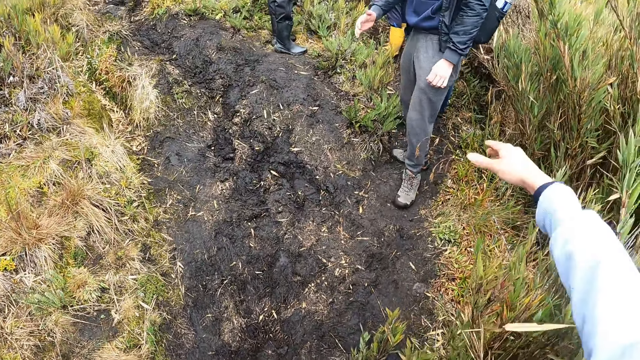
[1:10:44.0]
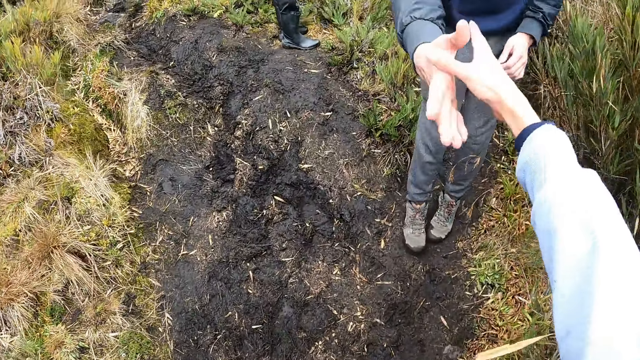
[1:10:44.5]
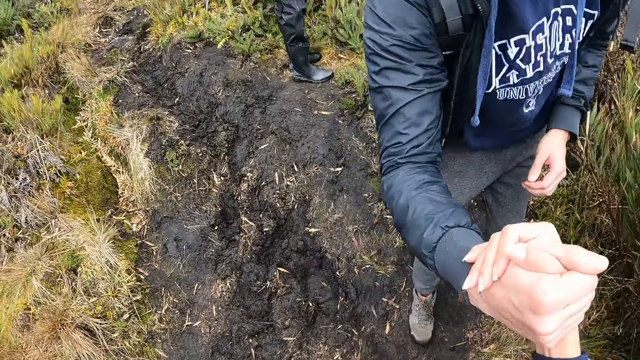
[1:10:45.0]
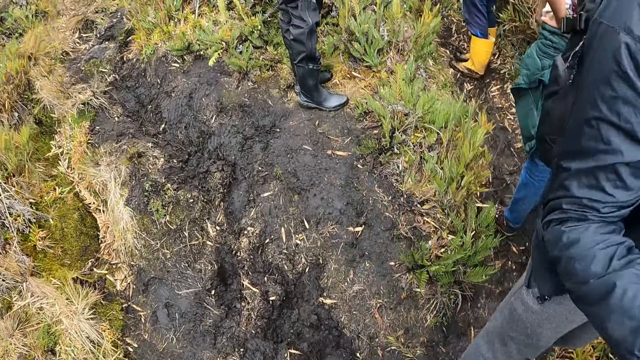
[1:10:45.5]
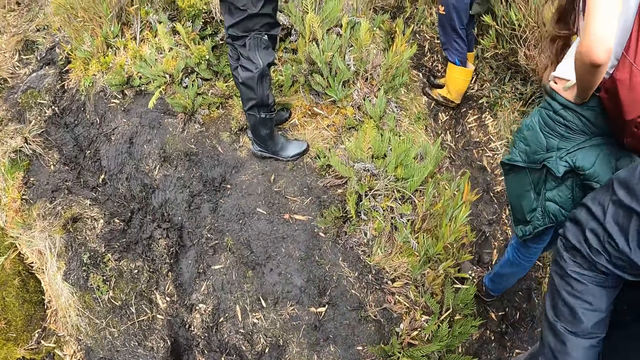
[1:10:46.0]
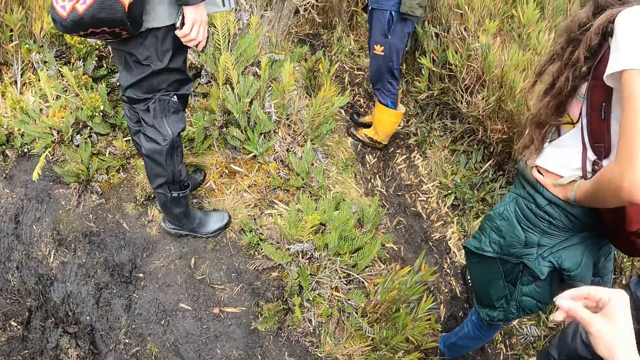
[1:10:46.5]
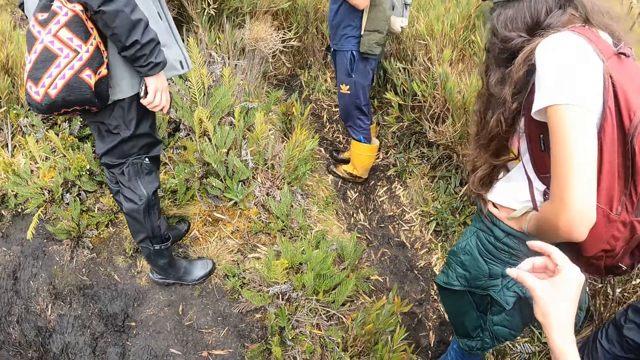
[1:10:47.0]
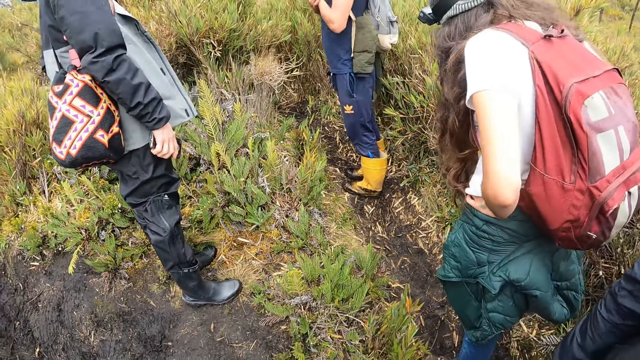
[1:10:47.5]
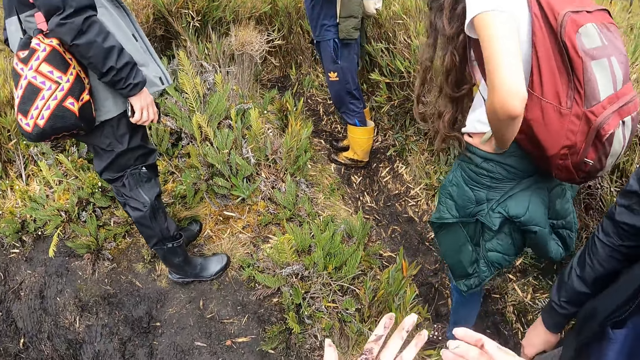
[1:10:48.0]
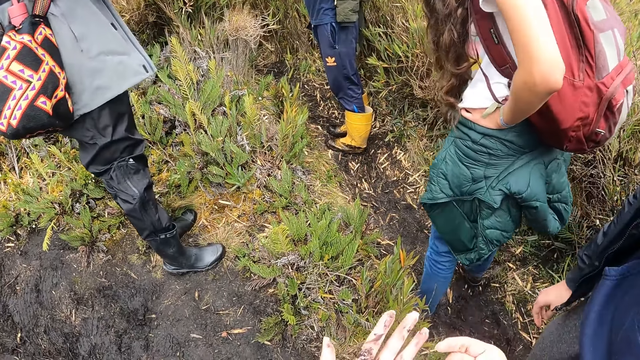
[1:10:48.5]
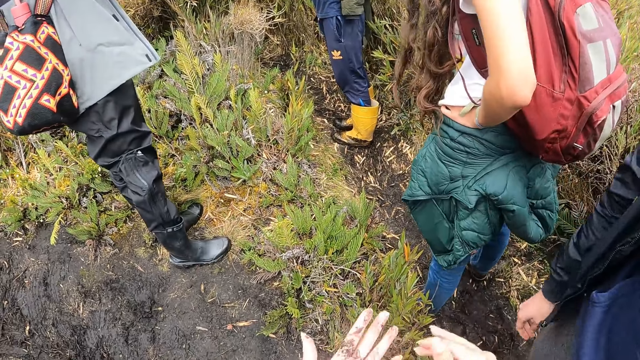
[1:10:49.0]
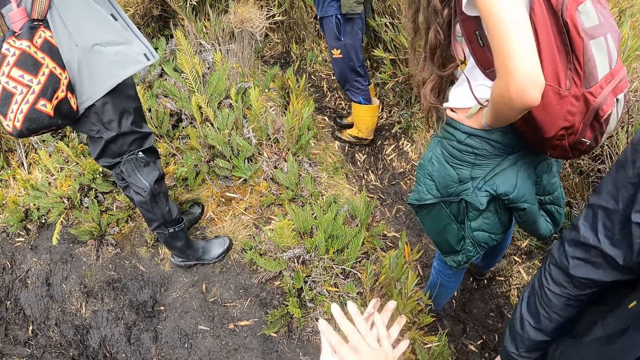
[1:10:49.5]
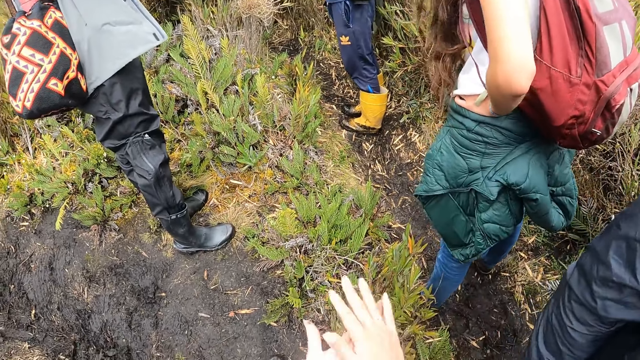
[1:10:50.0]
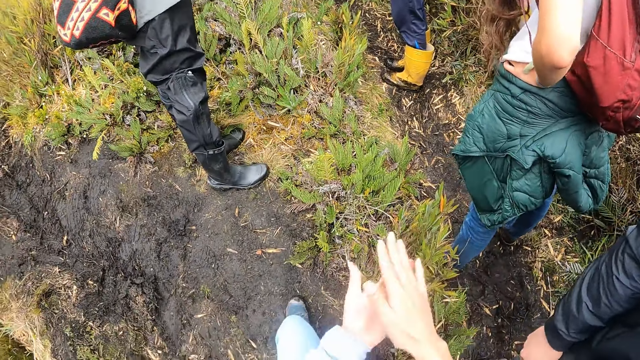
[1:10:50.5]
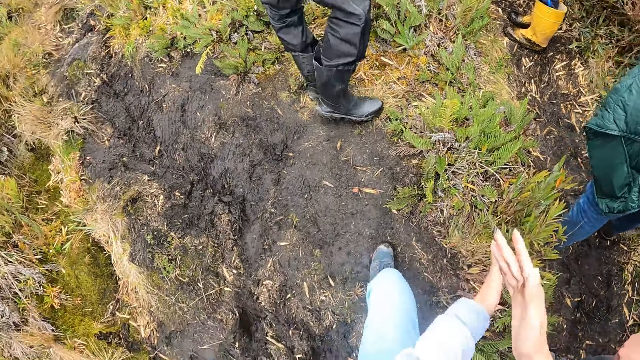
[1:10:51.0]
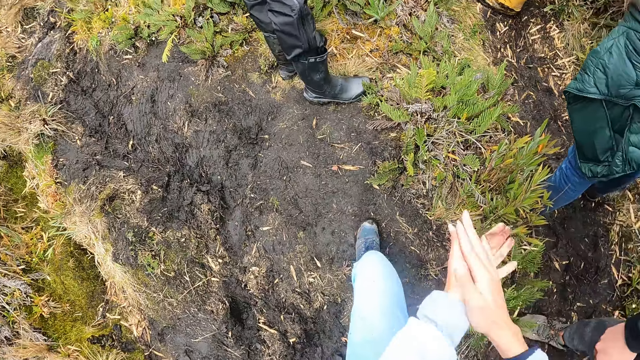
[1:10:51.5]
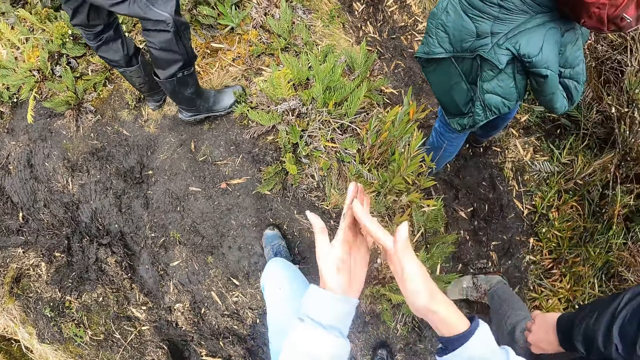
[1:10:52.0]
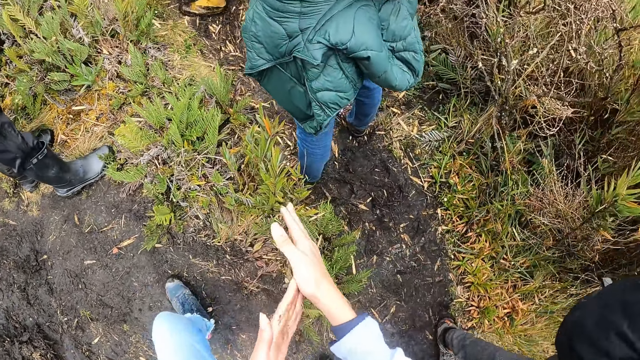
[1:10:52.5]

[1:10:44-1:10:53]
The camera wearer shakes hands with a man with her right hand. She wipes her hands together.

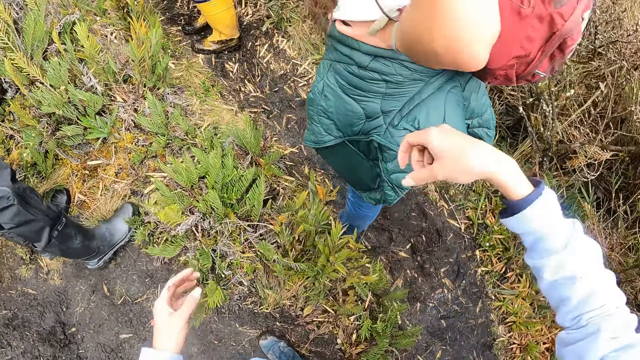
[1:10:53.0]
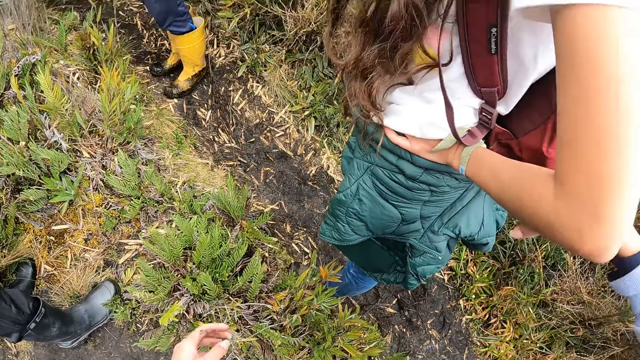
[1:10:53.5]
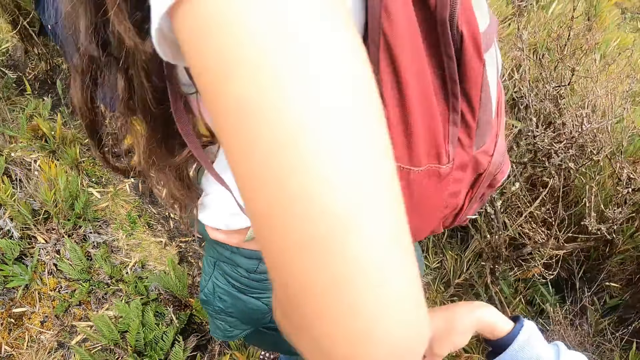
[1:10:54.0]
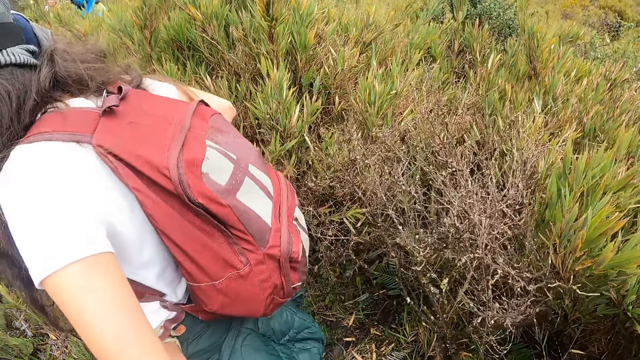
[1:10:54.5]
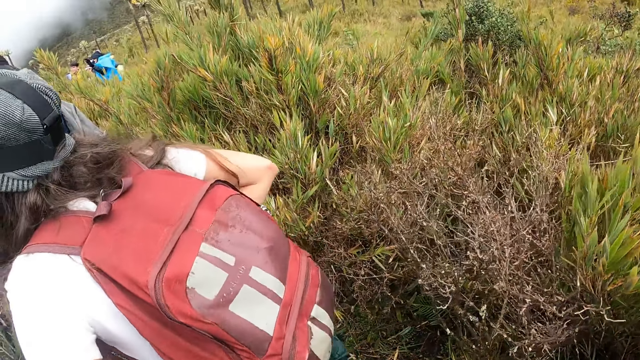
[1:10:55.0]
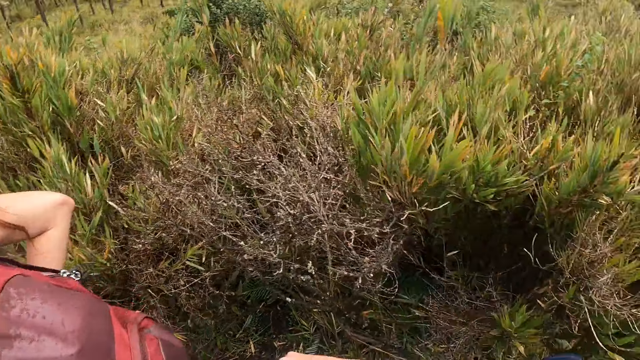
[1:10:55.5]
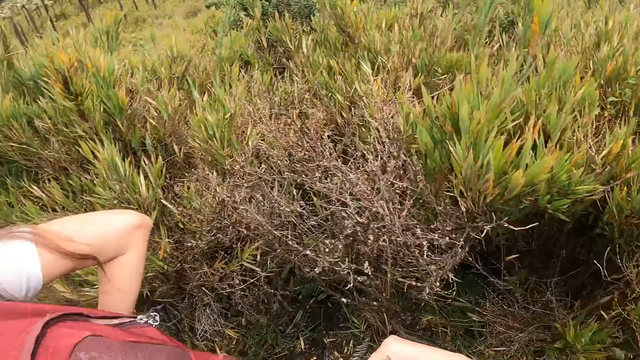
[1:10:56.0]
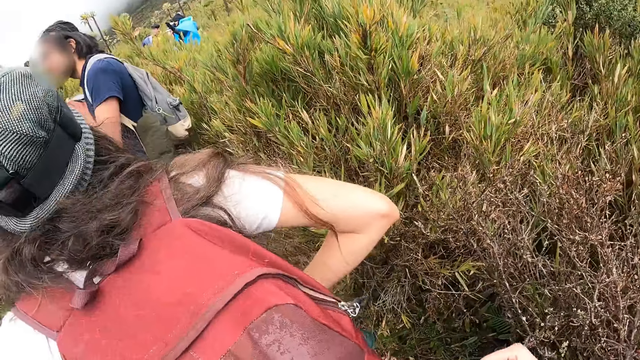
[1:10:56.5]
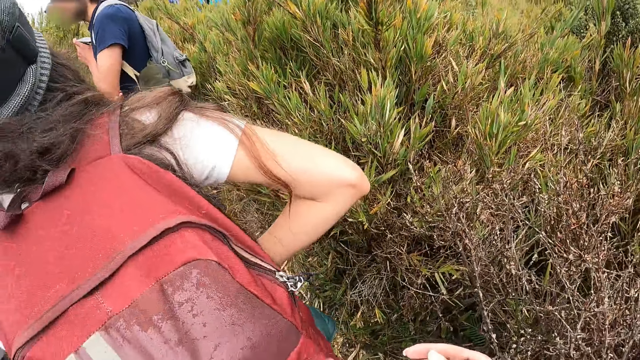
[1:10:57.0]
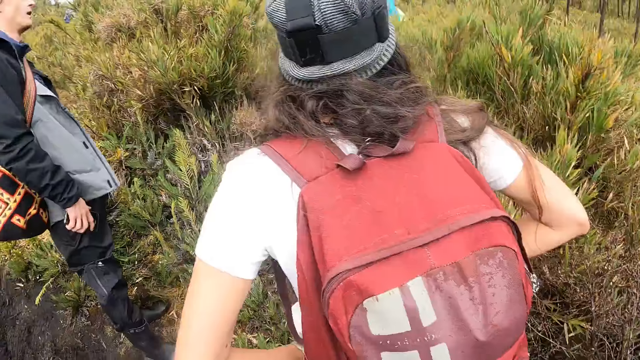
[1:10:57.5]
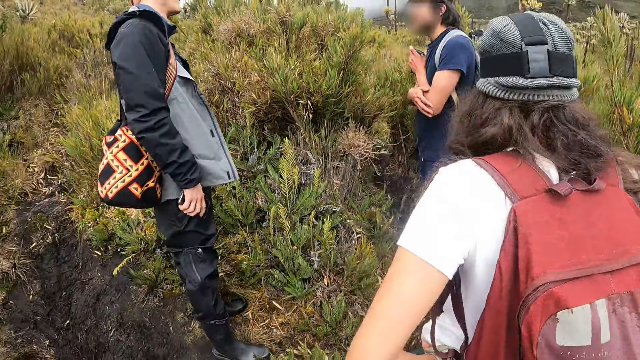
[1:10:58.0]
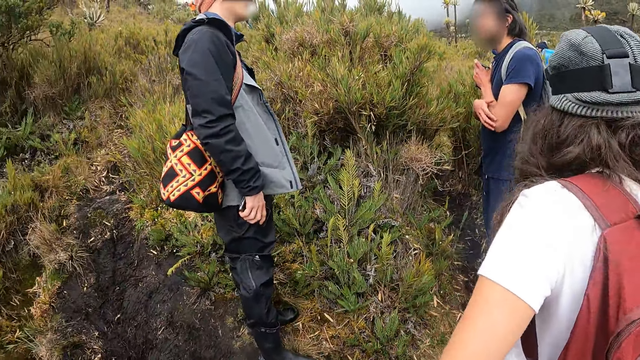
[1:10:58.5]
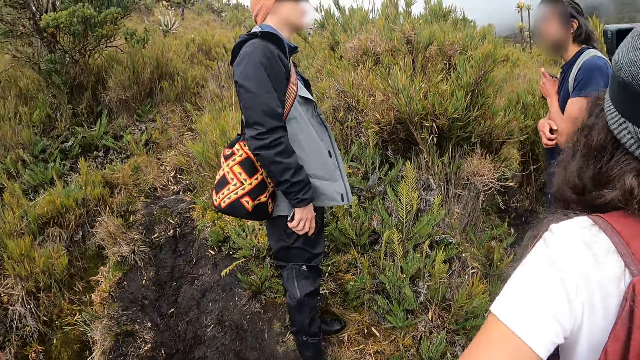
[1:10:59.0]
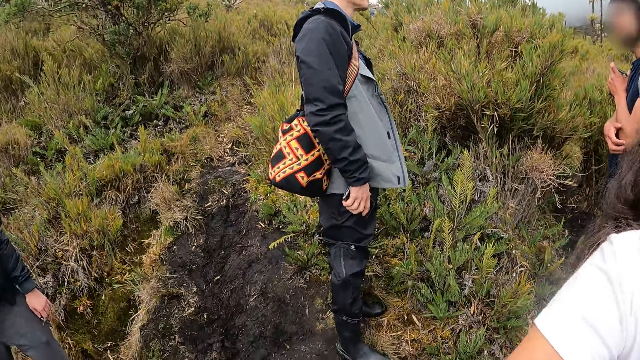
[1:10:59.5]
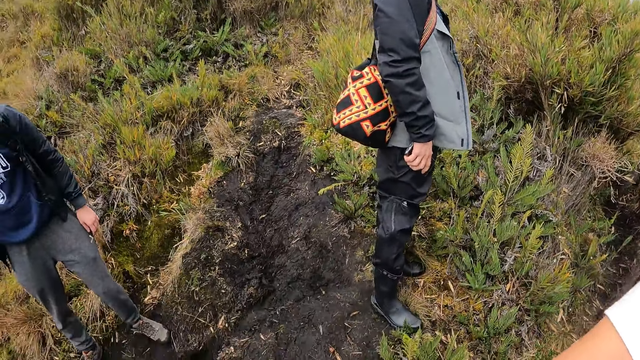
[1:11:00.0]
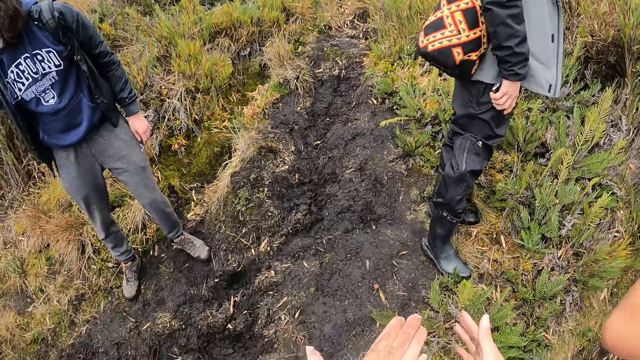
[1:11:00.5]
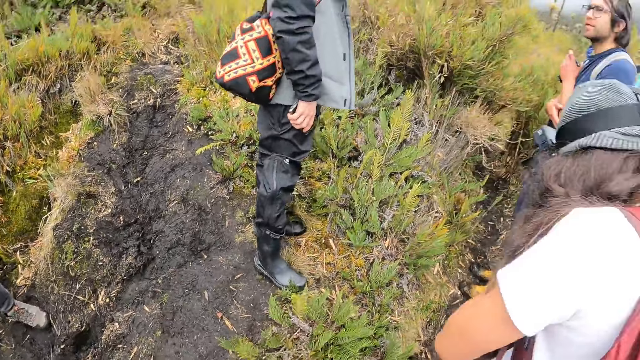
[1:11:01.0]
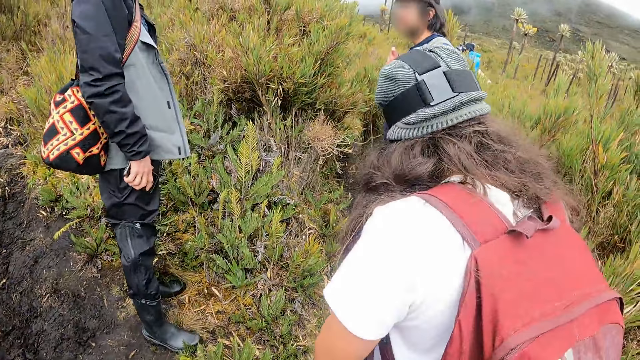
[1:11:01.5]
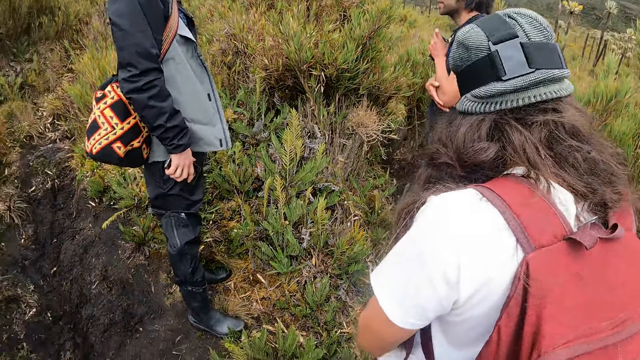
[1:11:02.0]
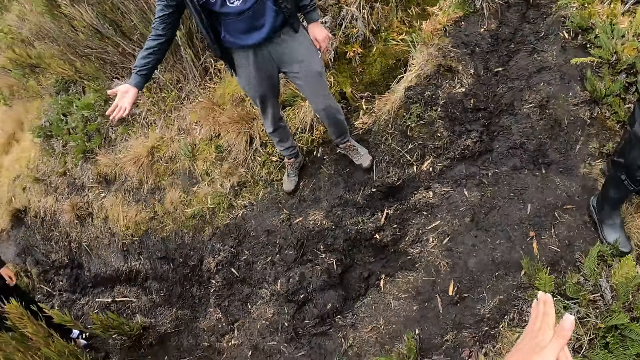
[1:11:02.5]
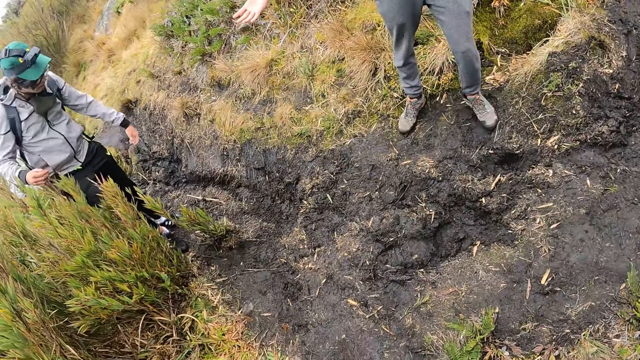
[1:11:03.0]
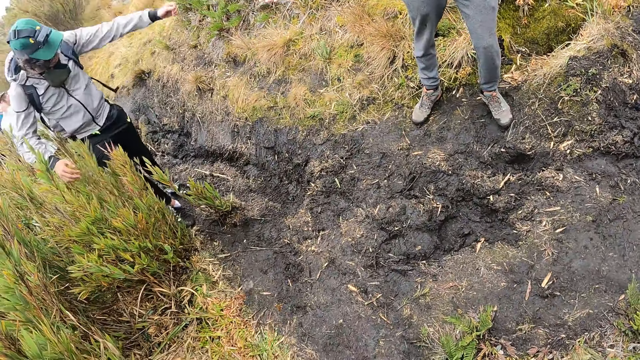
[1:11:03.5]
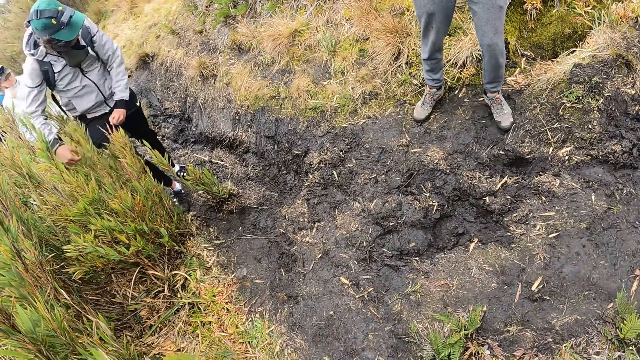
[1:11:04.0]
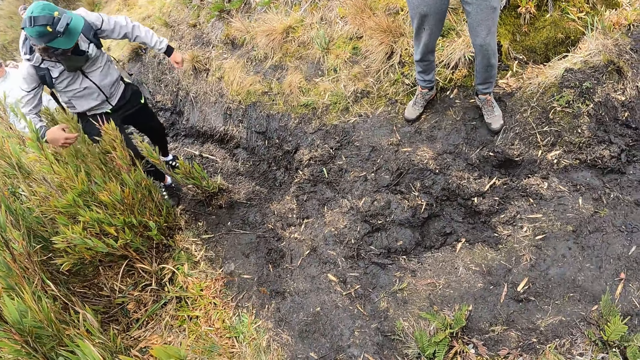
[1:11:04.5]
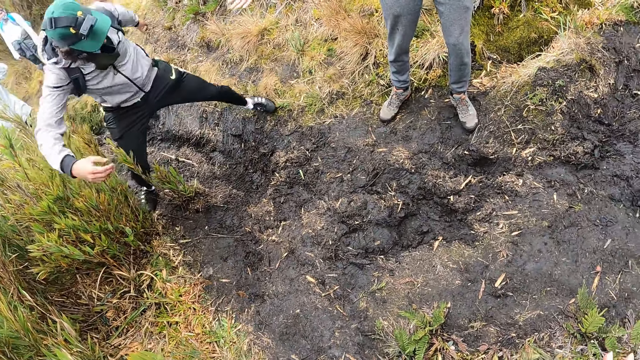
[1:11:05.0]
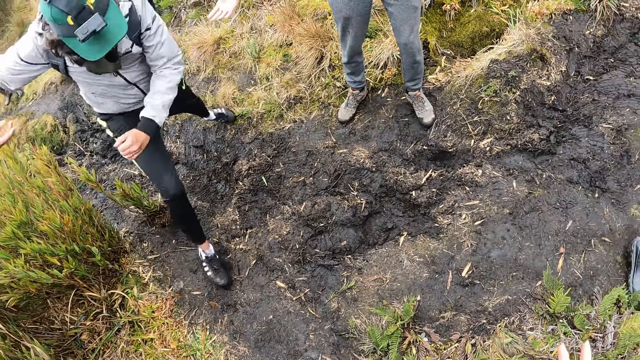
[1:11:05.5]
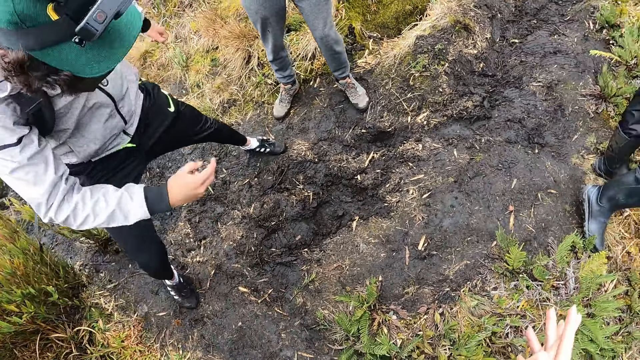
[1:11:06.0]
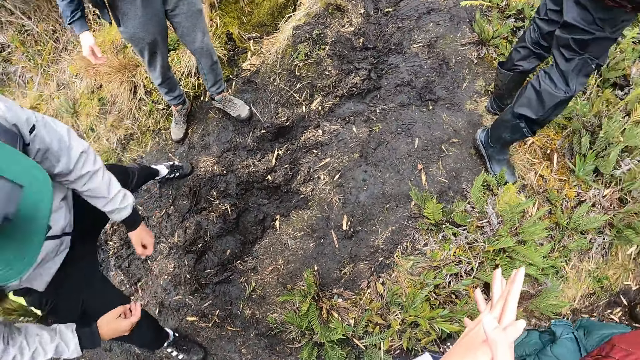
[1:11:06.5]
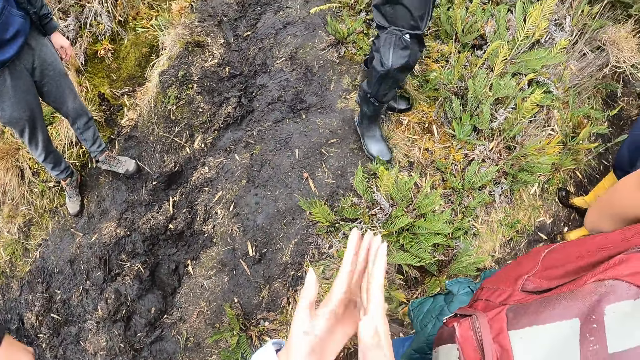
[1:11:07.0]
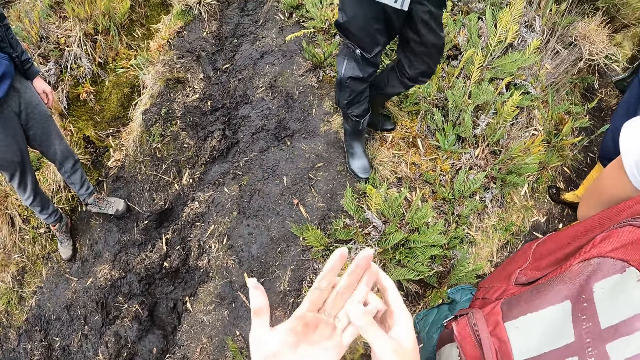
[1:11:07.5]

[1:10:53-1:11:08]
The camera wearer looks around. The man walks through the muddy portion of the field. The camera wearer stands on a muddy path.
